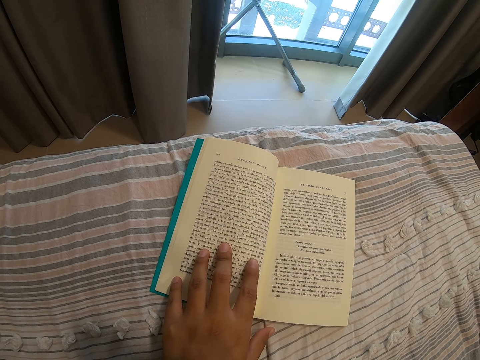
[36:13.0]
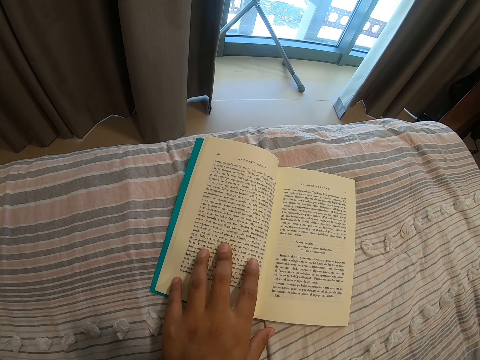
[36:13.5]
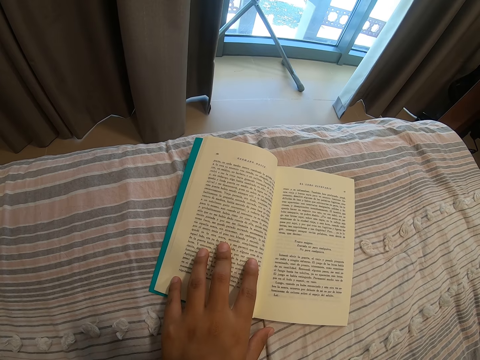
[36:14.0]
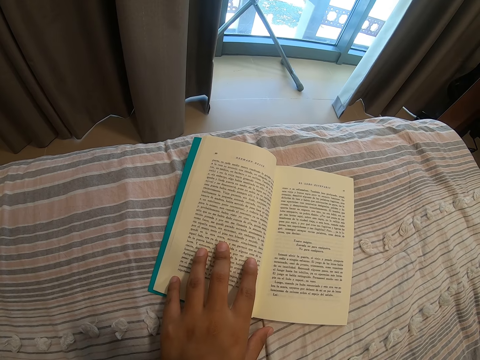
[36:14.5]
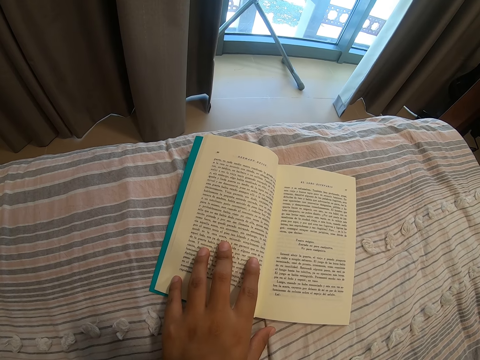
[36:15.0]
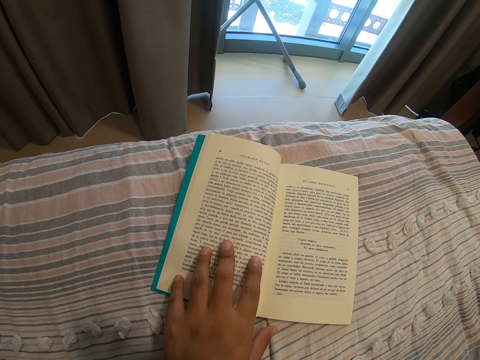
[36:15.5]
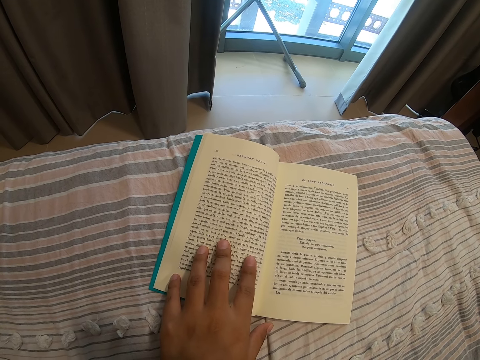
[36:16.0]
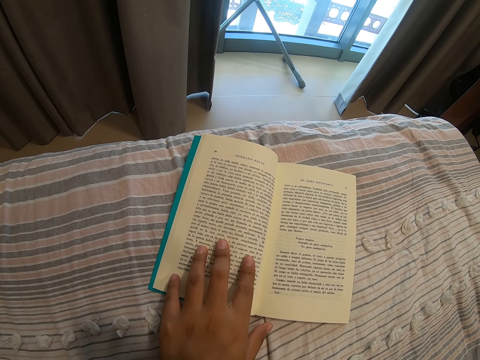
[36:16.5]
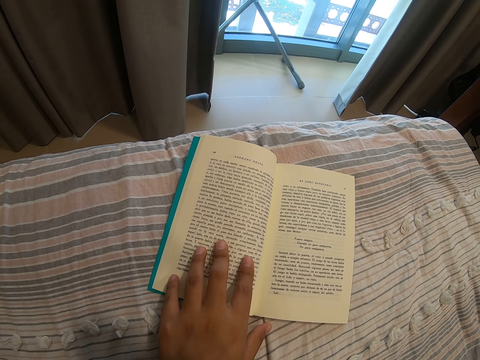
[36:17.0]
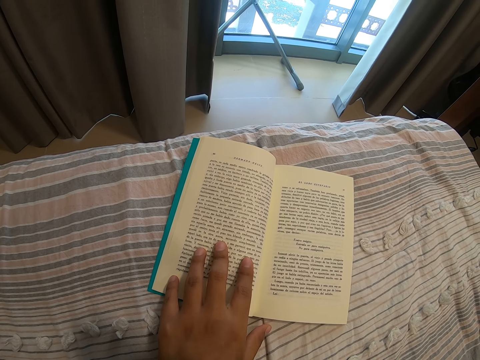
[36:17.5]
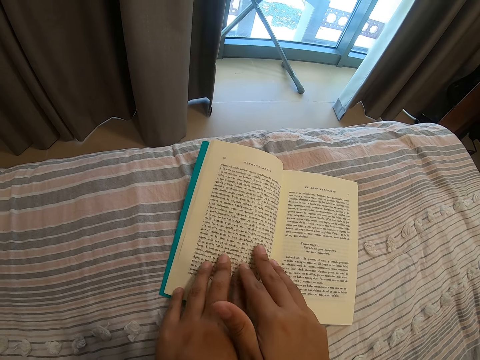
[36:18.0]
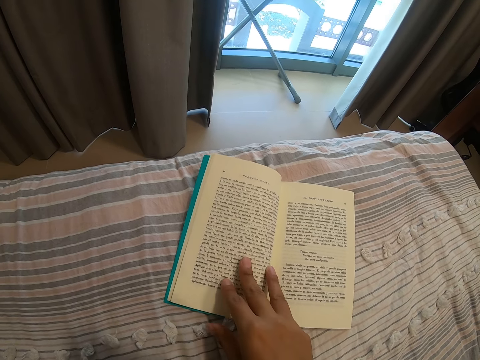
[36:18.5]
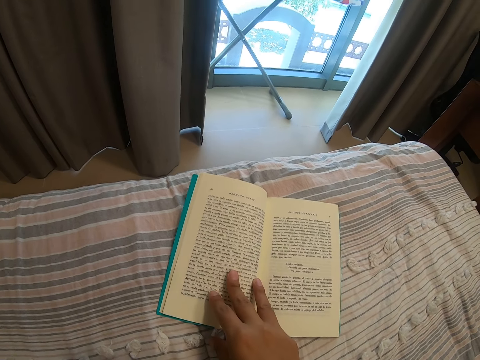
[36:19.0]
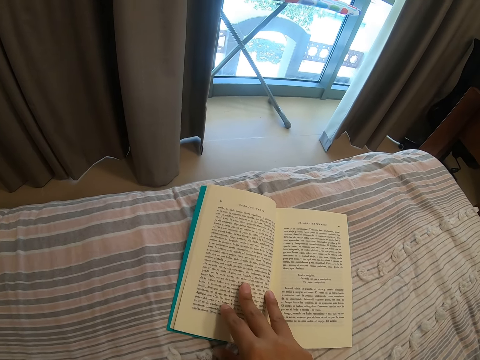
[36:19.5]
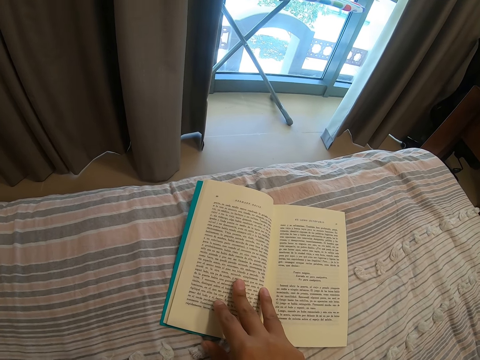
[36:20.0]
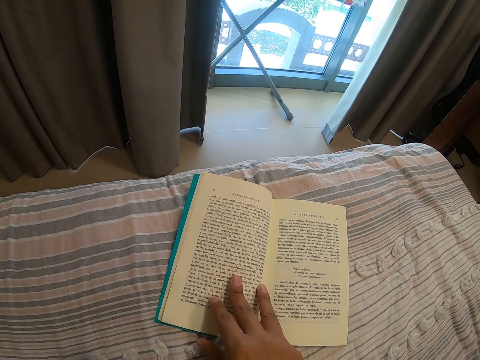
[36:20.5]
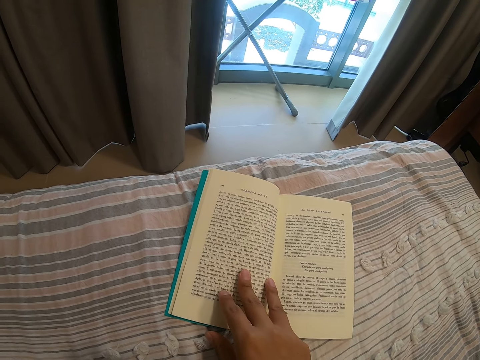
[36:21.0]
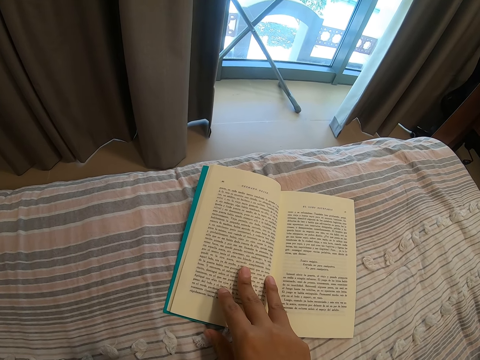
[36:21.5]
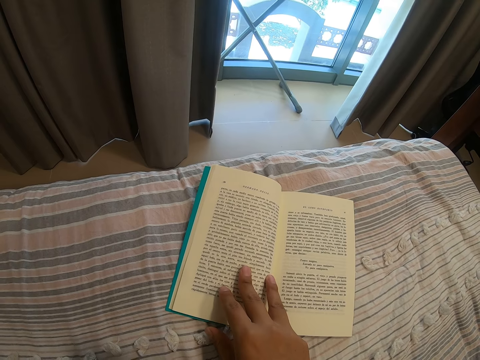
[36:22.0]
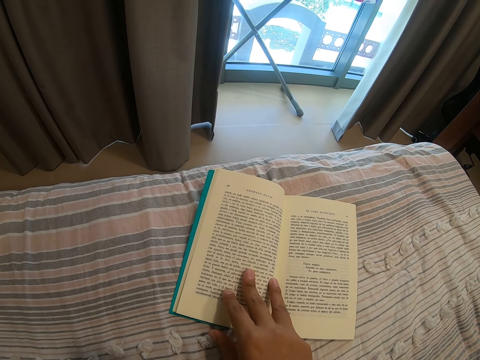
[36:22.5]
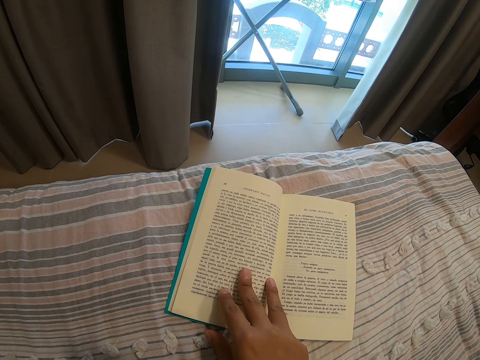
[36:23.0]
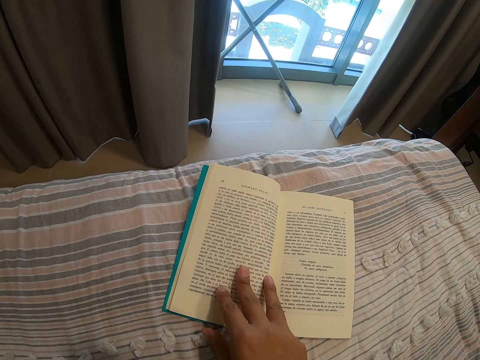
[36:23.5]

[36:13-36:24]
The camera wearer releases the left hand from the book page. They touch the book page with the right hand. They read the book.

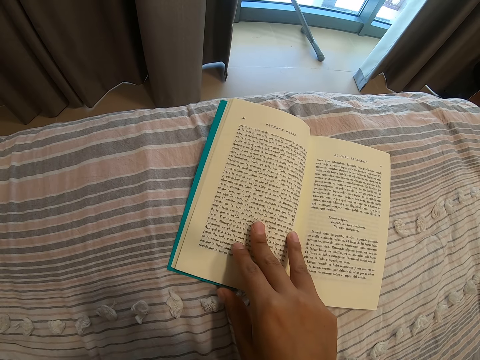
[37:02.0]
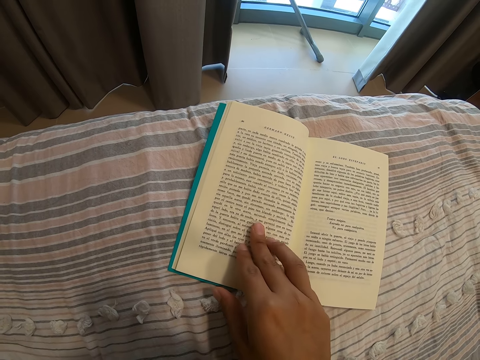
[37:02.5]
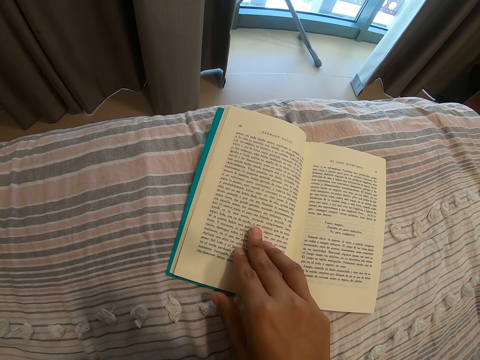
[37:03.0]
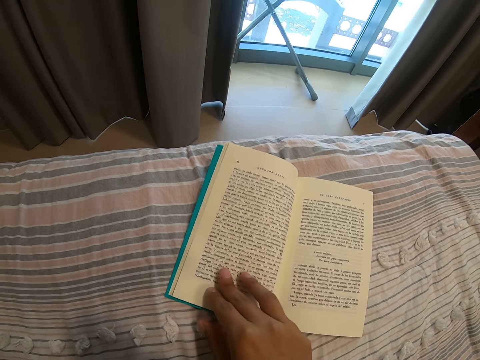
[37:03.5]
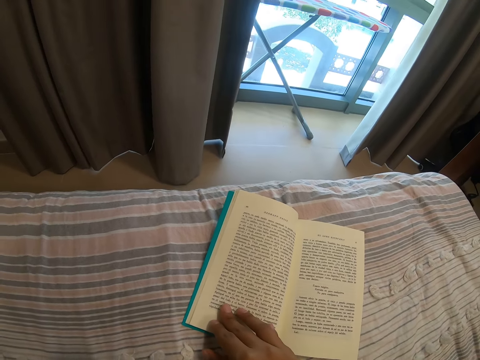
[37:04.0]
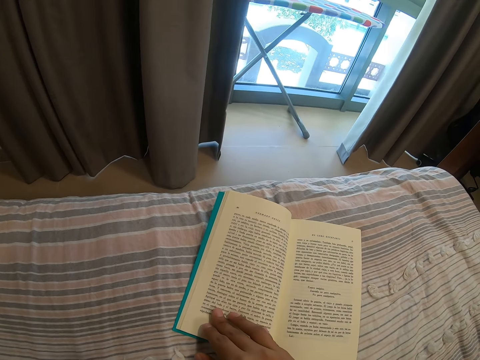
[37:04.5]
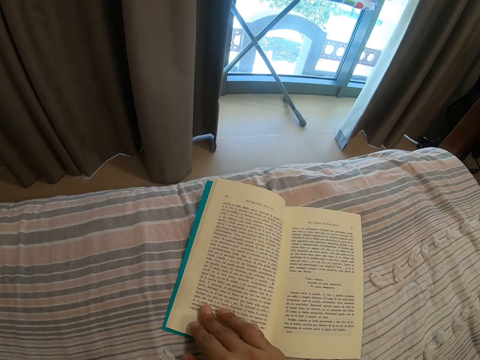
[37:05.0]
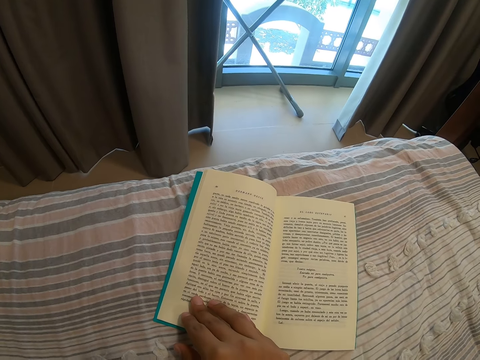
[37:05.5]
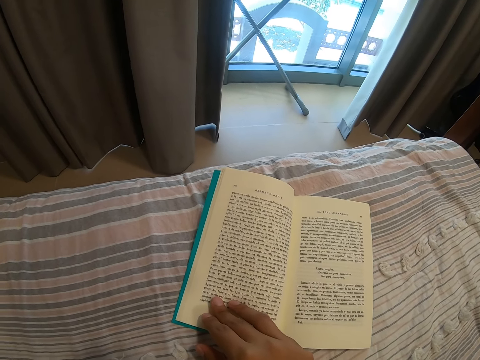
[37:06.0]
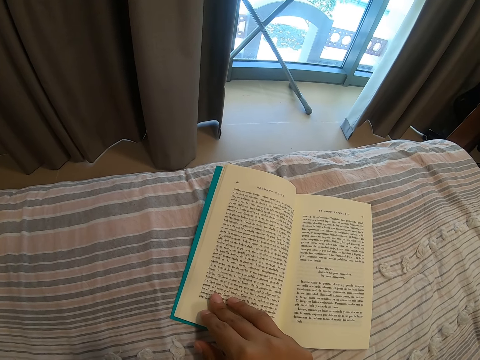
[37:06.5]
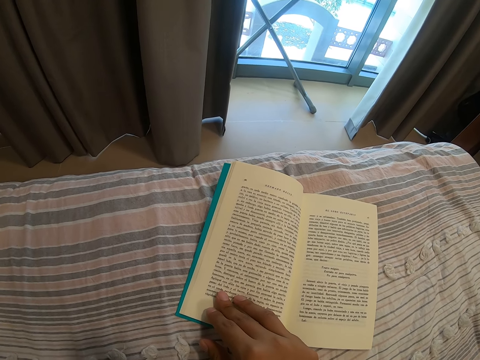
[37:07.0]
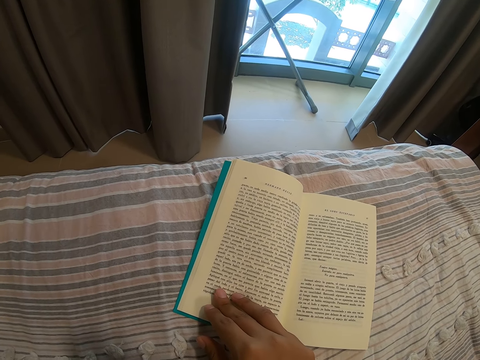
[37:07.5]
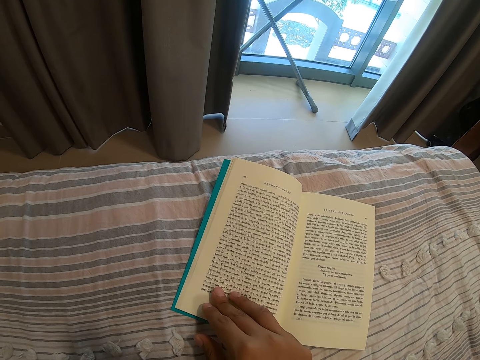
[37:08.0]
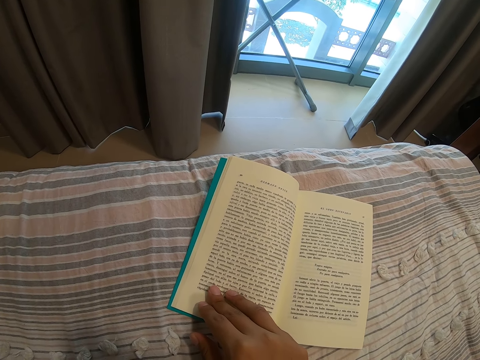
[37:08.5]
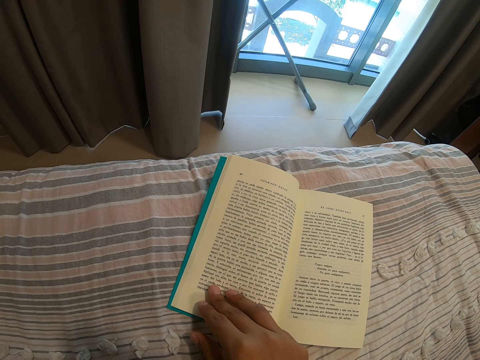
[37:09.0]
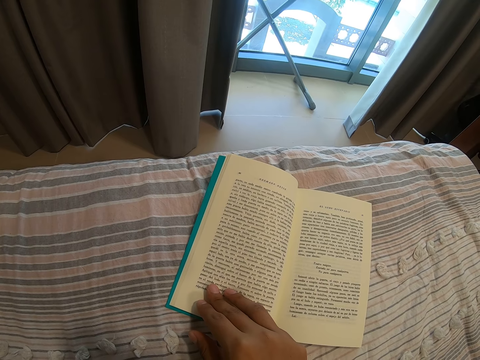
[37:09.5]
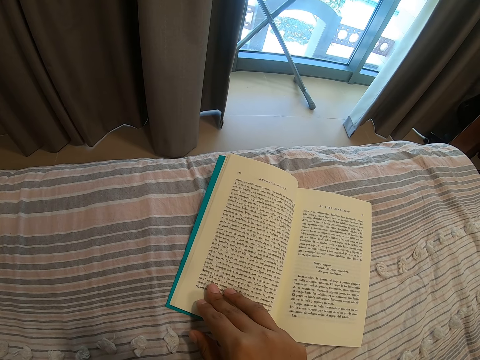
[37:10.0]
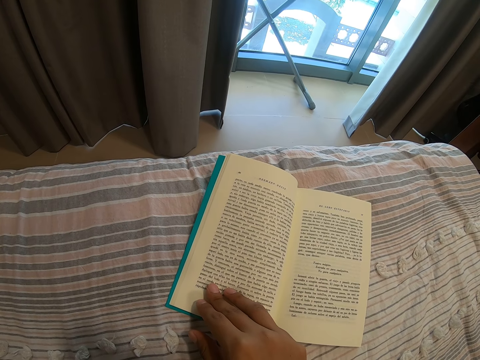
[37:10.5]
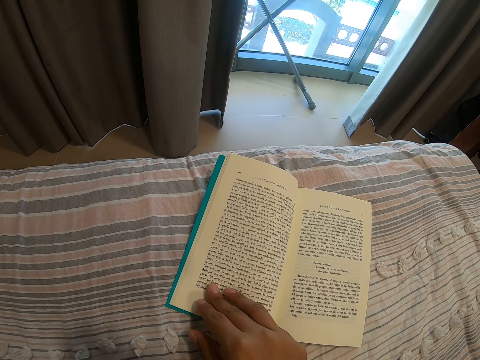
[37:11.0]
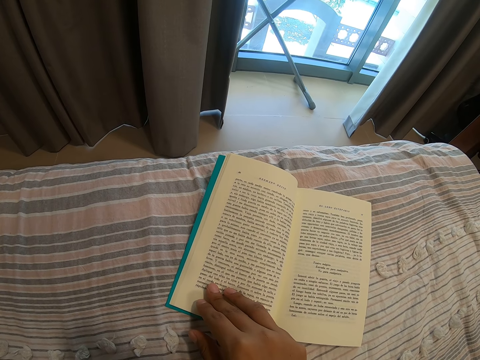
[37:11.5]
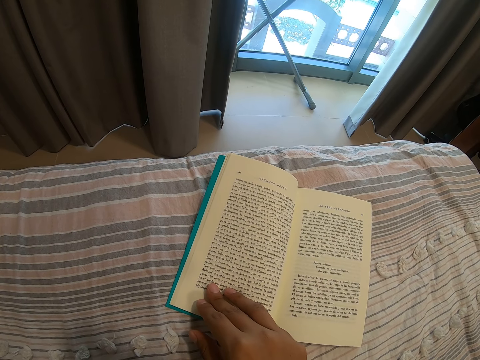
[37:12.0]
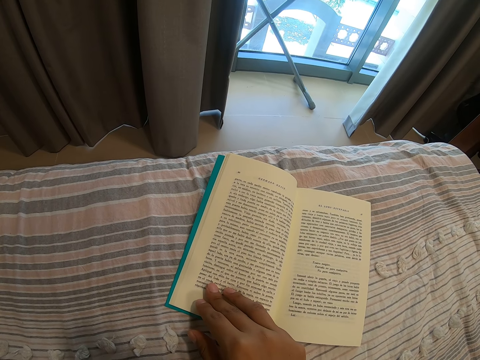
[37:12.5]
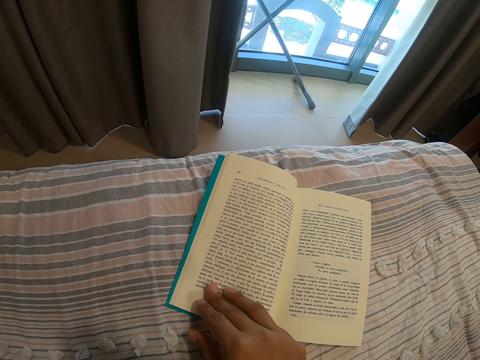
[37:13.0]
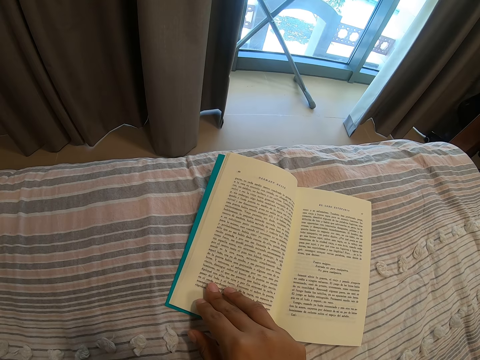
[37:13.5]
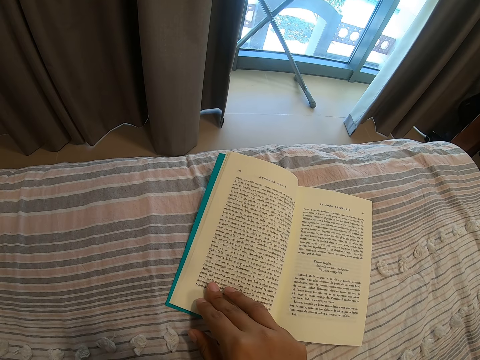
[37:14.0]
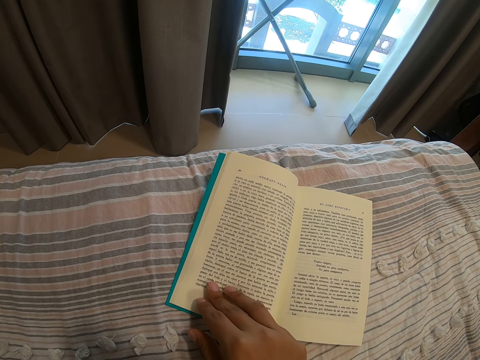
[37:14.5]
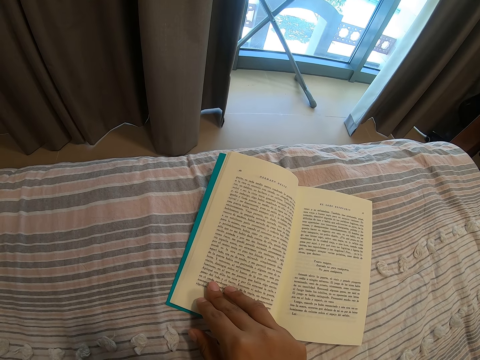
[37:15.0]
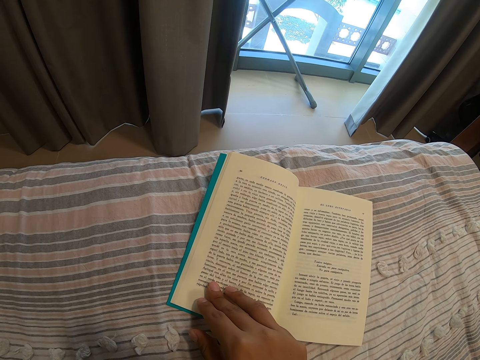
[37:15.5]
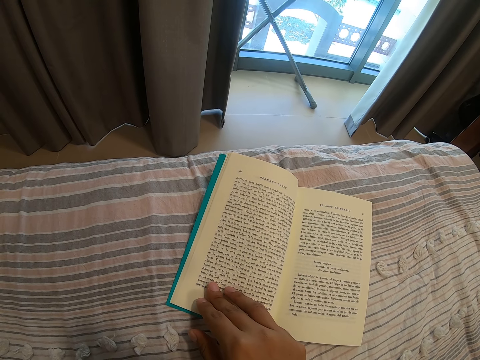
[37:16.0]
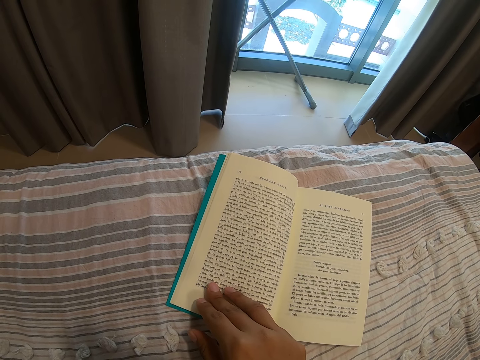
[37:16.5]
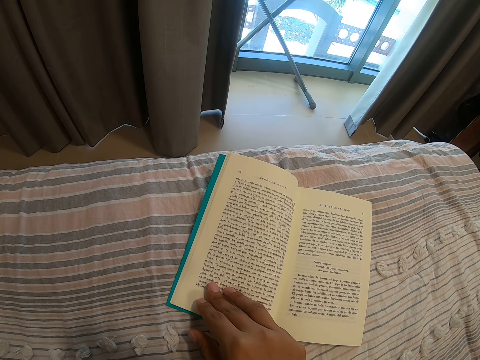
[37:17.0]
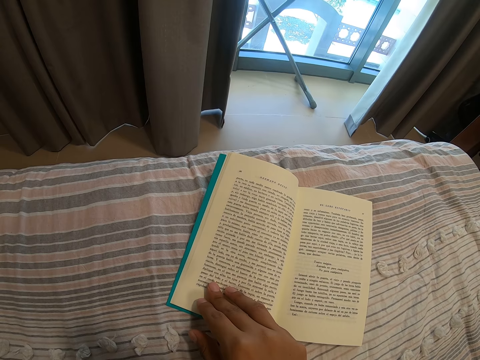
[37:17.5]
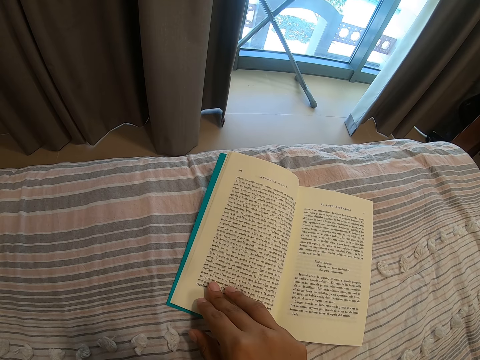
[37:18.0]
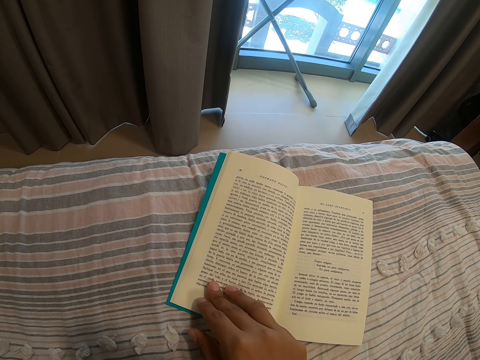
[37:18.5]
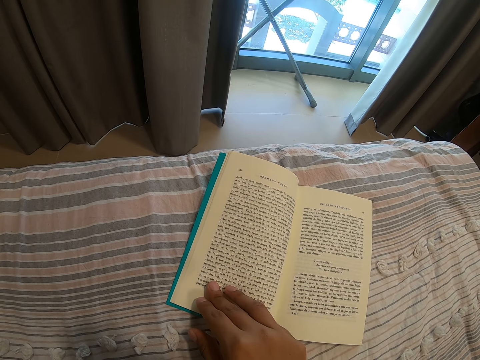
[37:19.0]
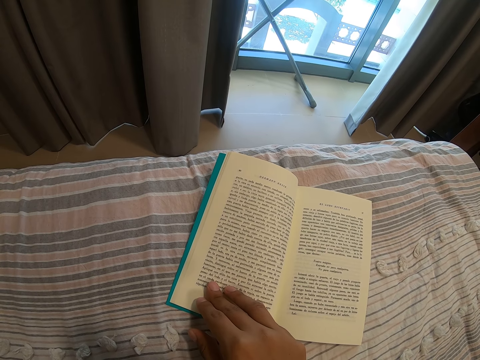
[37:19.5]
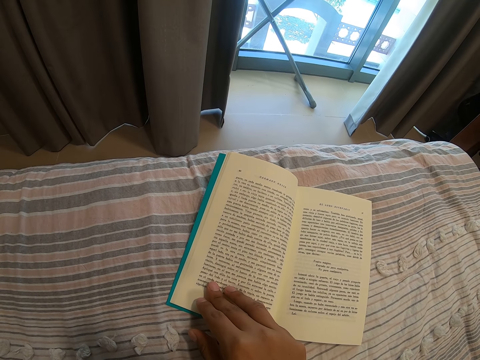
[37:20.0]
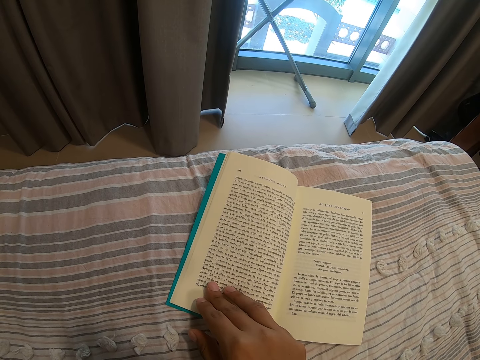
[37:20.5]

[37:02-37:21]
The camera wearer moves the right hand around the book page. They read the book.
